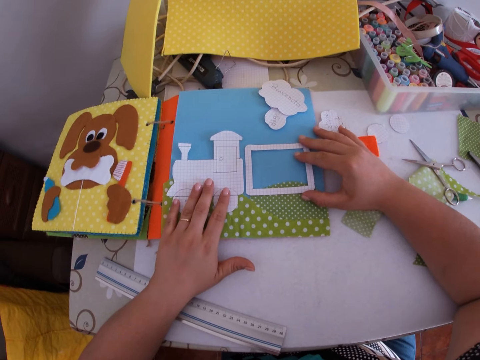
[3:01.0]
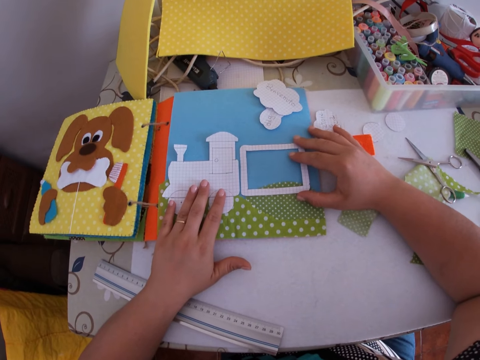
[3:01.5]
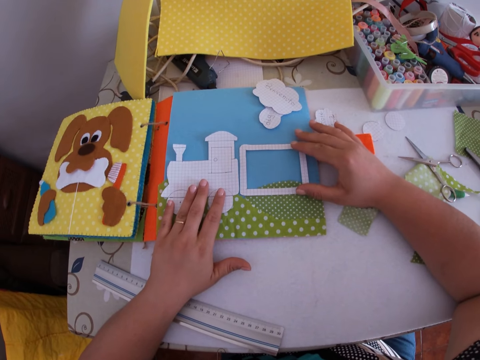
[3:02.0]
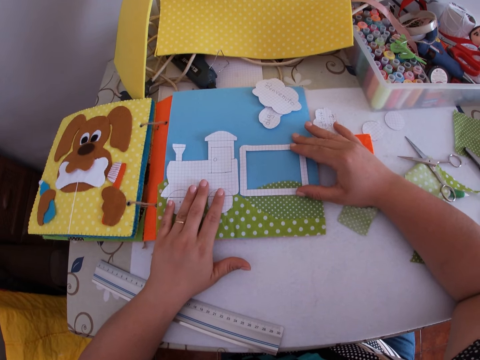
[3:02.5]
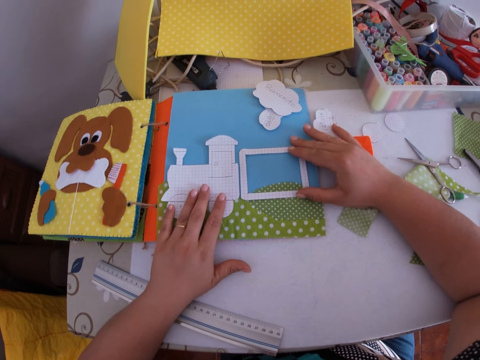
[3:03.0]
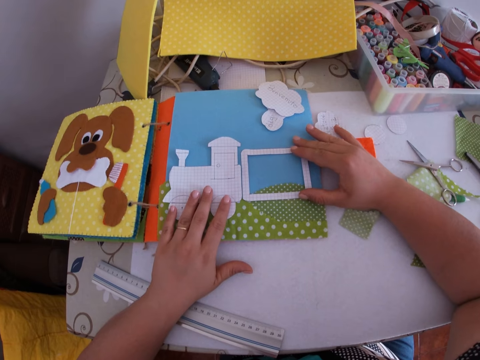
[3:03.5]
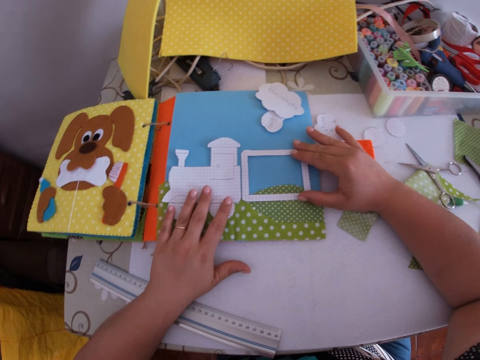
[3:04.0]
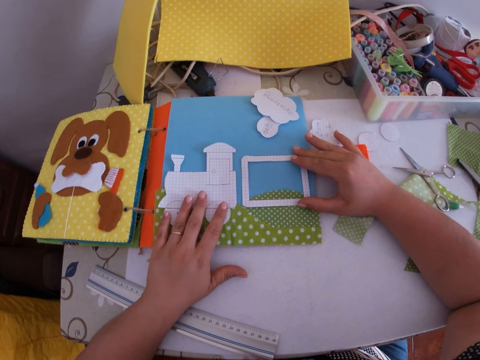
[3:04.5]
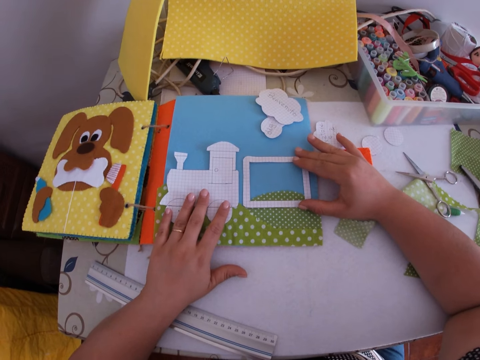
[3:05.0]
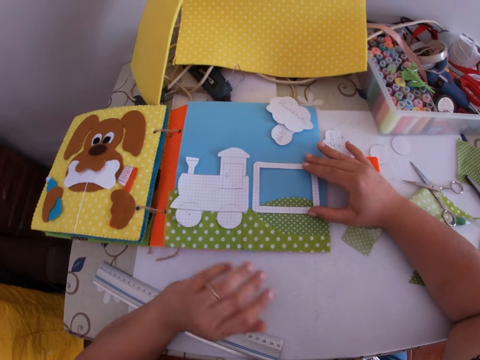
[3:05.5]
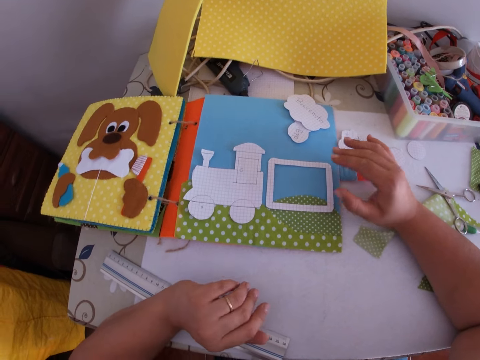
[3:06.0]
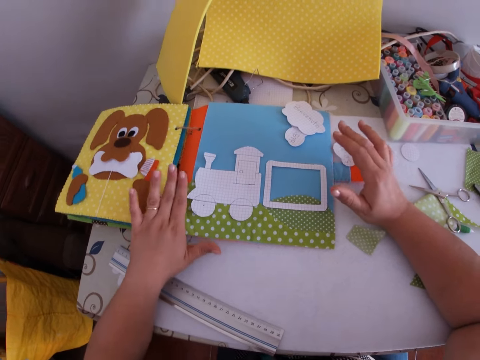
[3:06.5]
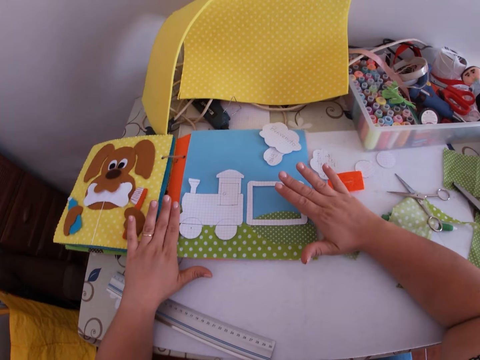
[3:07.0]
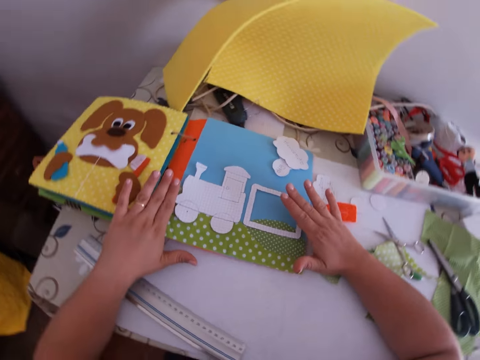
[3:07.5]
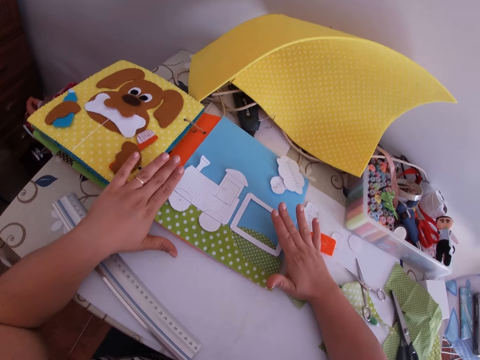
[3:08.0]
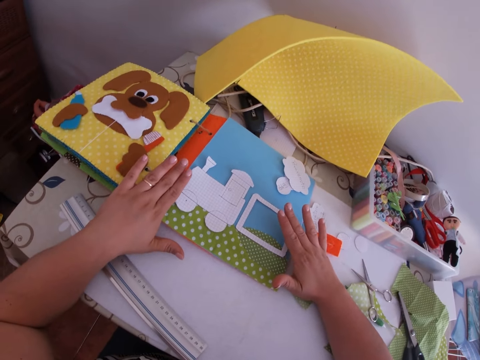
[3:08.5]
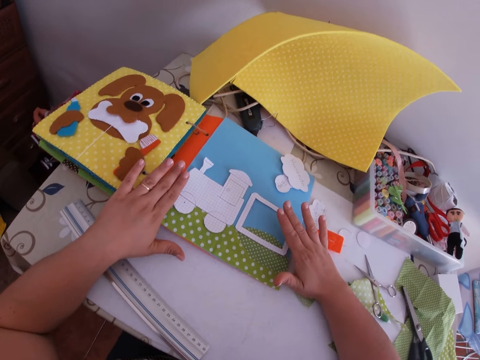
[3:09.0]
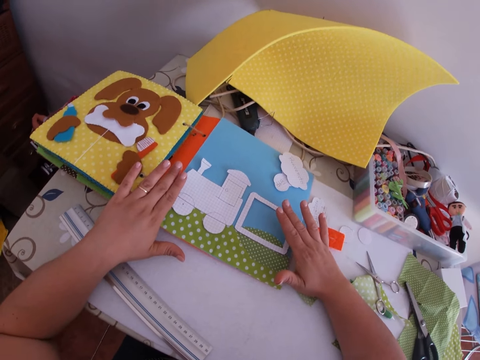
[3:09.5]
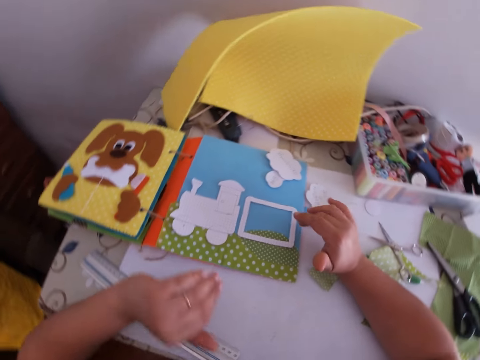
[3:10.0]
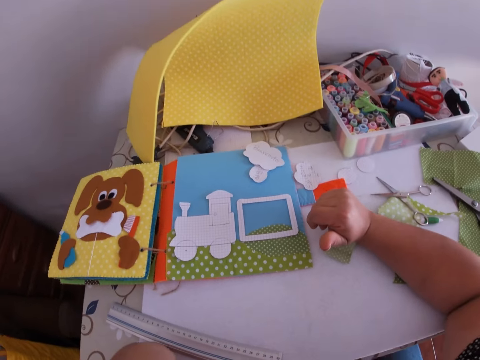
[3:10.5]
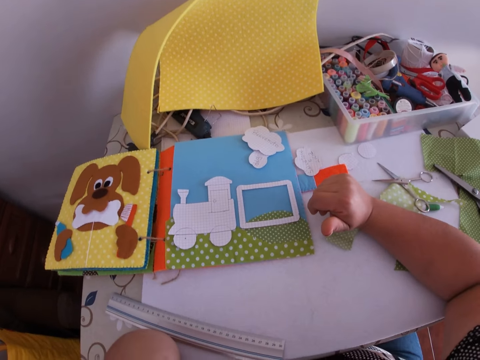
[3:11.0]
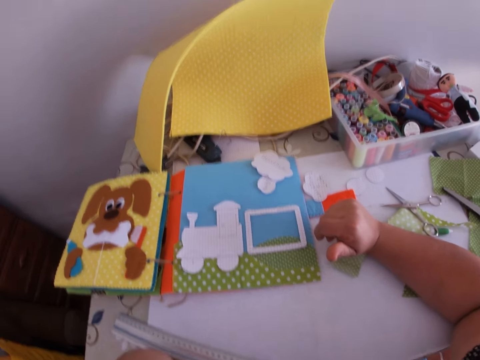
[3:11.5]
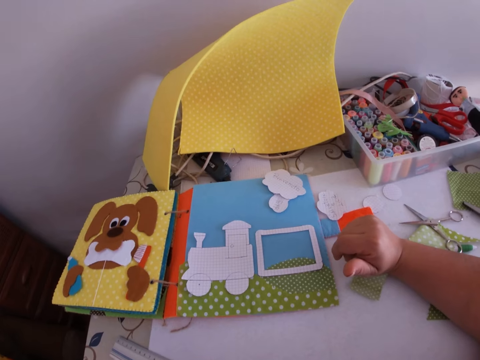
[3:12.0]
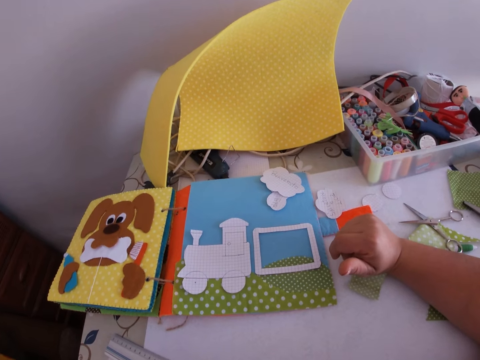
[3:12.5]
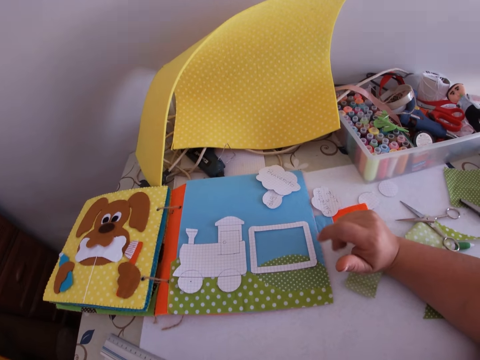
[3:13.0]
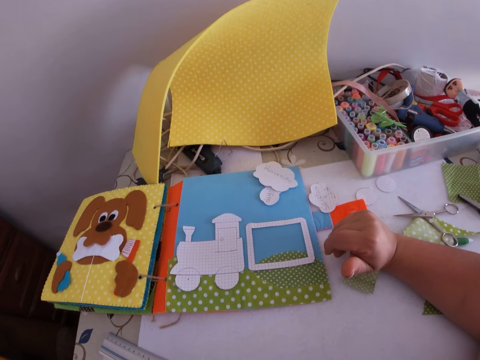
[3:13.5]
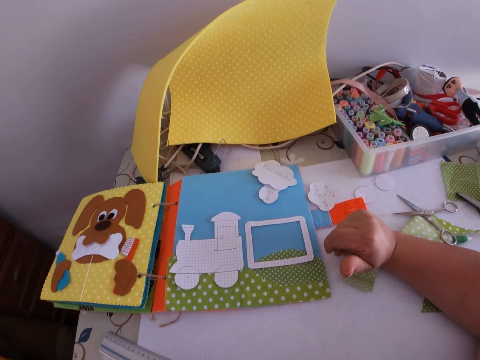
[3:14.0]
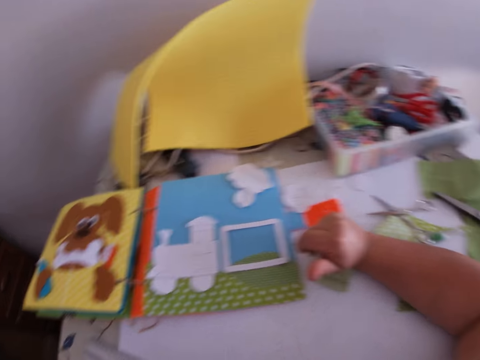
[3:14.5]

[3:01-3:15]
The camera wearer inspects his hands. He touches his face with his left hand.

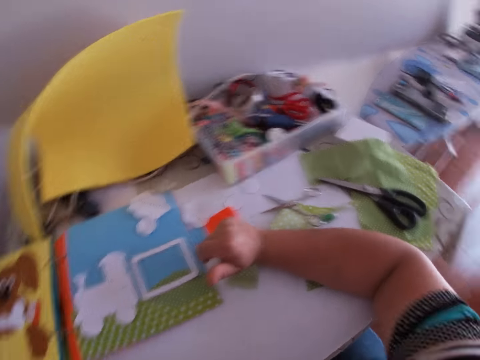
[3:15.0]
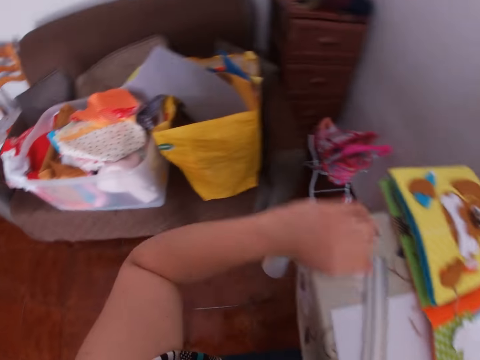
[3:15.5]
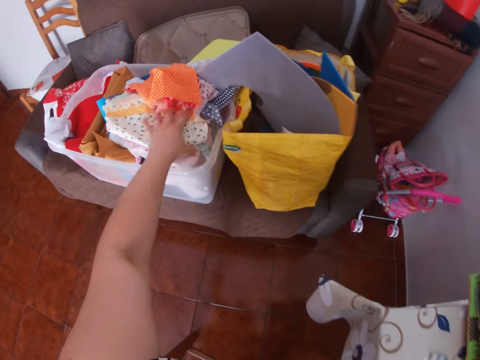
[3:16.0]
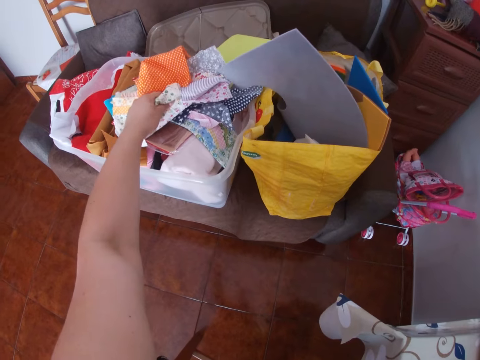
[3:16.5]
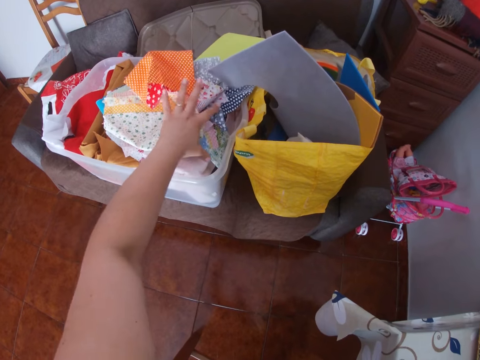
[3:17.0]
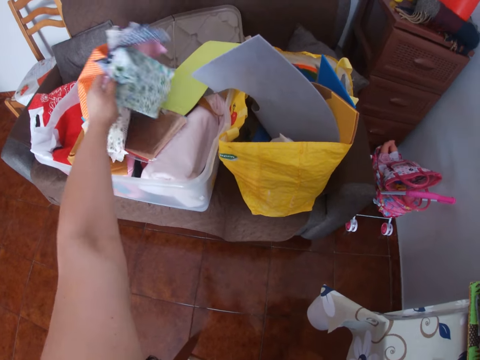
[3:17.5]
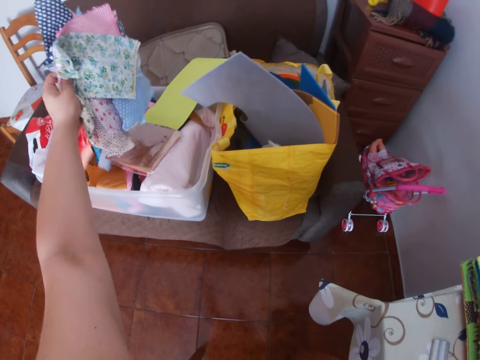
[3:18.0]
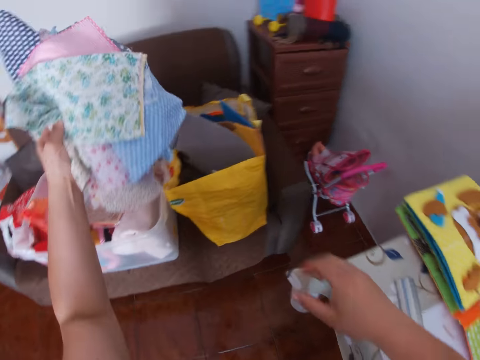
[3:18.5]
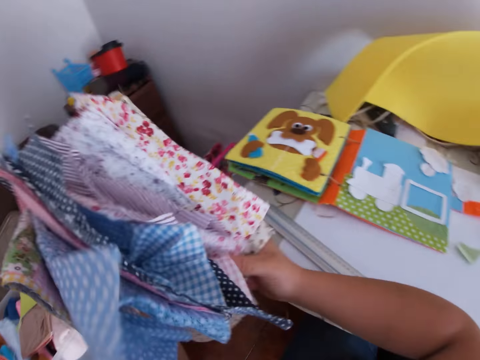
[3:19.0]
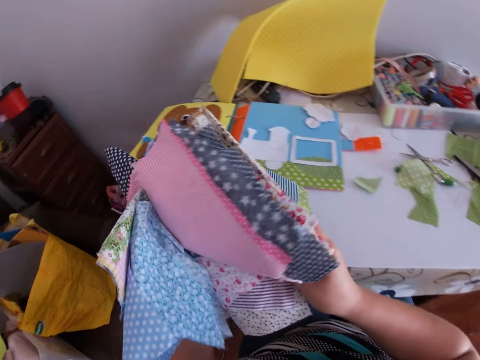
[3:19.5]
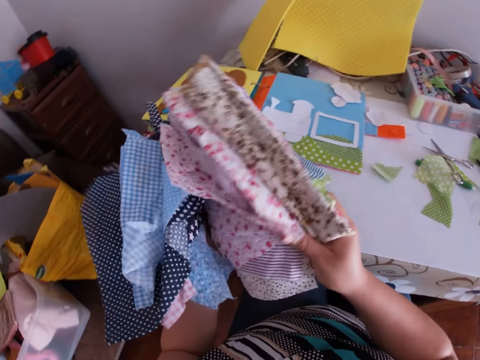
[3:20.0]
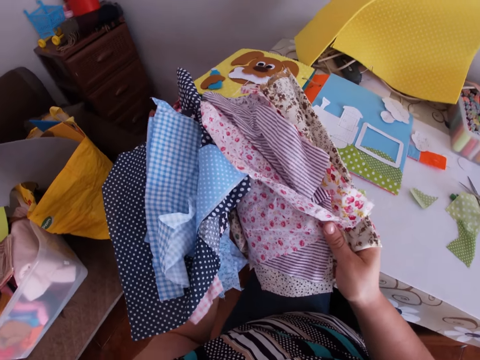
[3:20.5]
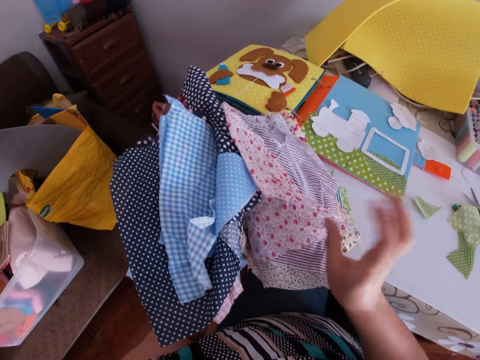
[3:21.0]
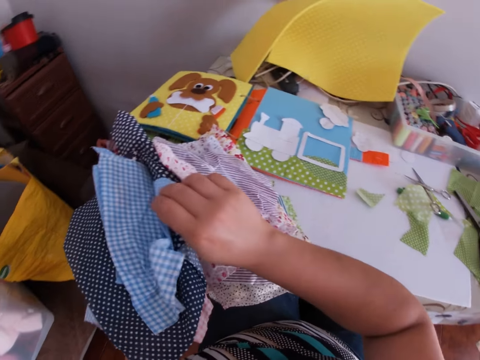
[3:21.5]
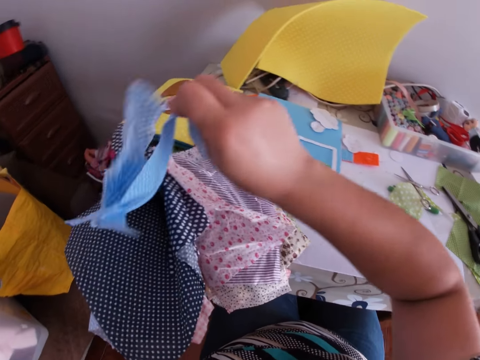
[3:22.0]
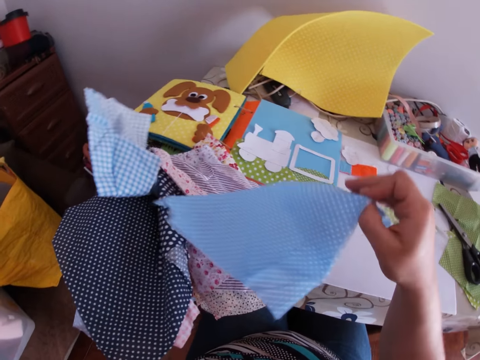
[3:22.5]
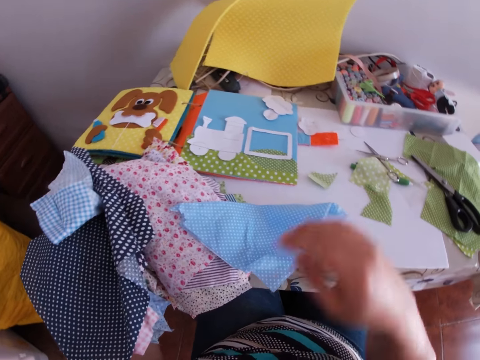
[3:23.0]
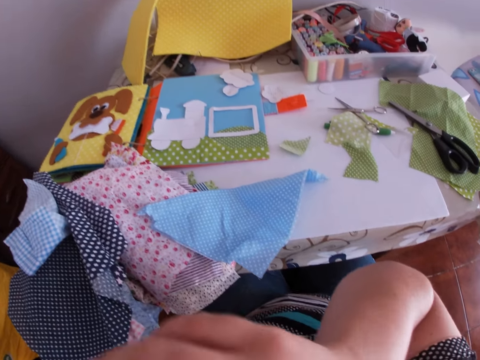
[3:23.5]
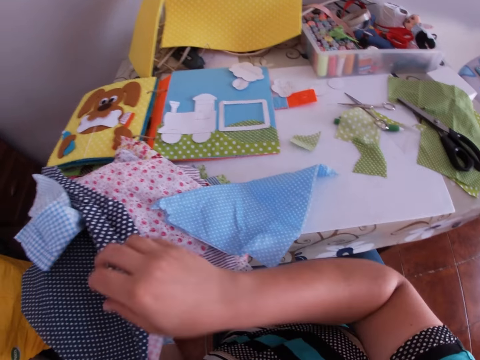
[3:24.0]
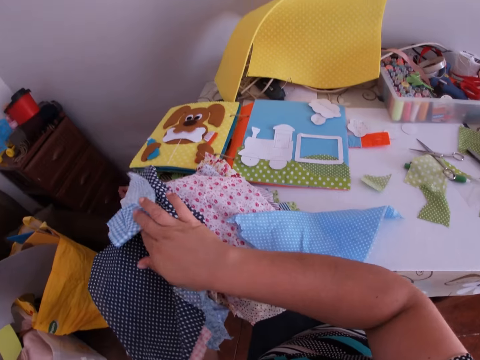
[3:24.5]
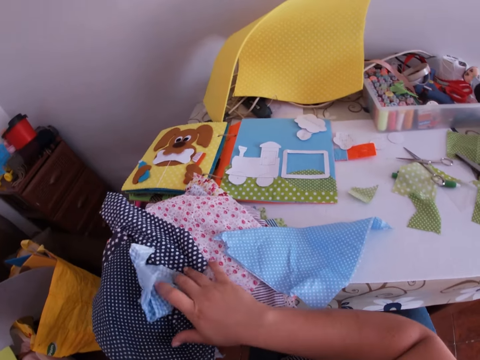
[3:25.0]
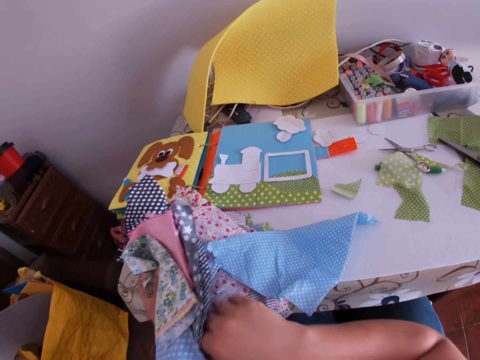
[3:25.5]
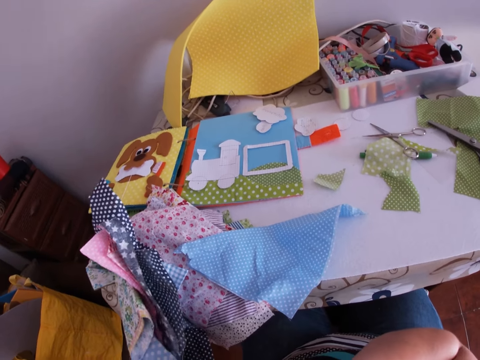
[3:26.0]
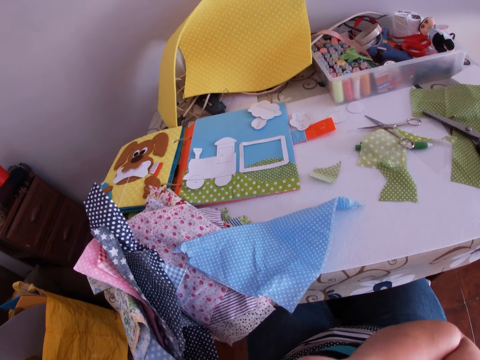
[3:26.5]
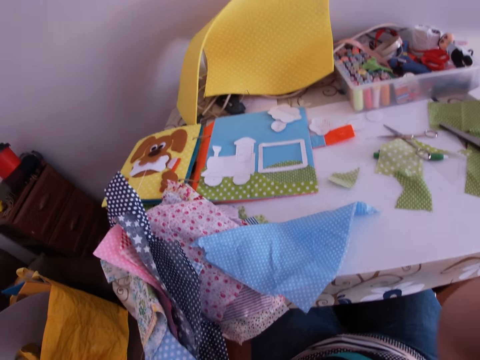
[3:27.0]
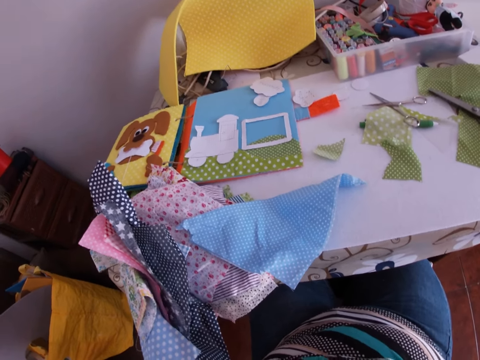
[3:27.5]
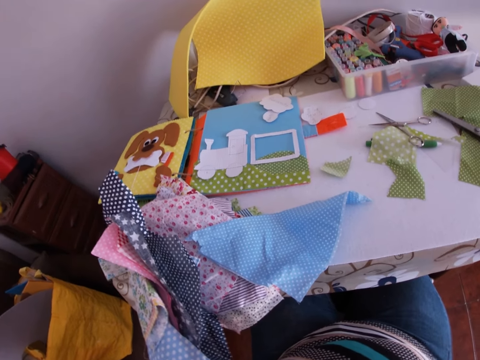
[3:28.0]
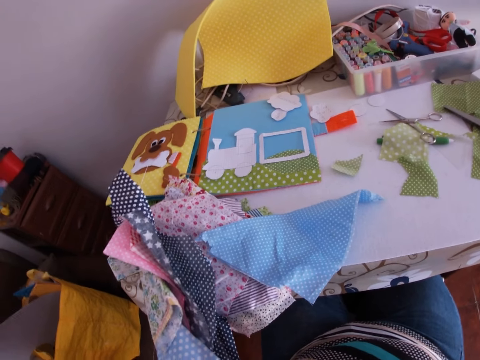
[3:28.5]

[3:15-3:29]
The camera wearer picks some pieces of clothes from a container with his left hand. He examines the pieces of clothes with his hands. He takes the pieces of clothes. He picks a blue cloth with his right hand. He drops the blue cloth on the table. He touches his face with his right hand. He touches the clothes. He arranges the pieces of clothes with his hands.
